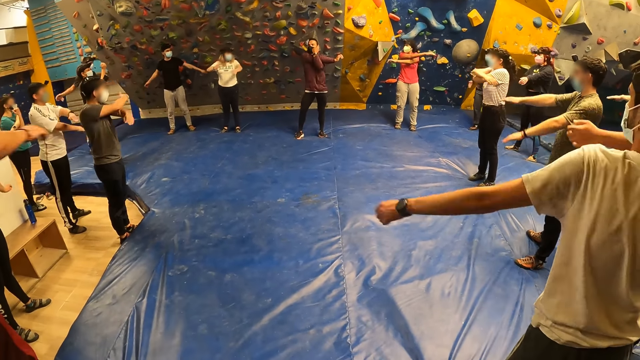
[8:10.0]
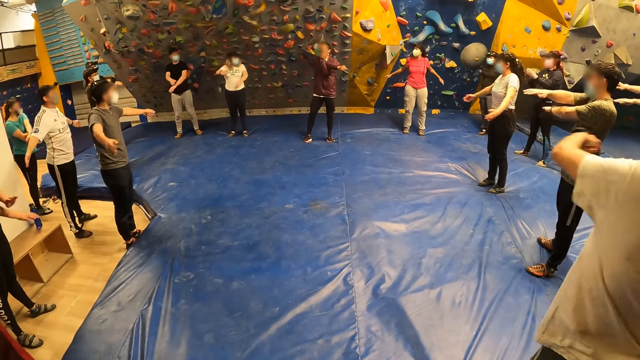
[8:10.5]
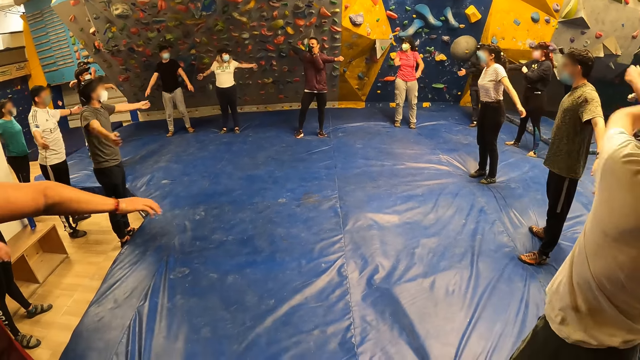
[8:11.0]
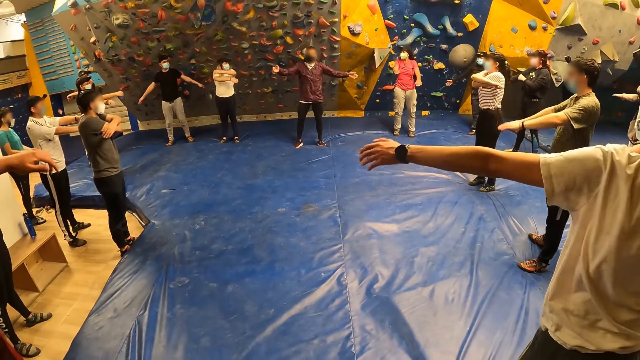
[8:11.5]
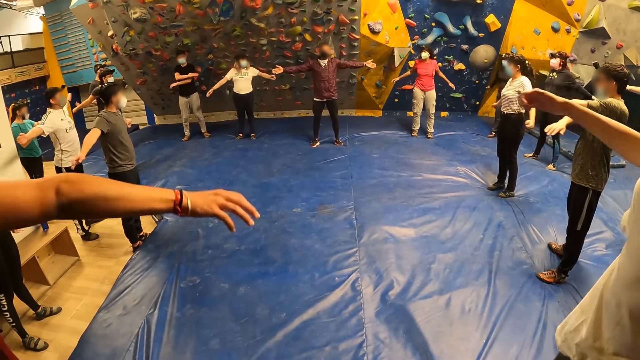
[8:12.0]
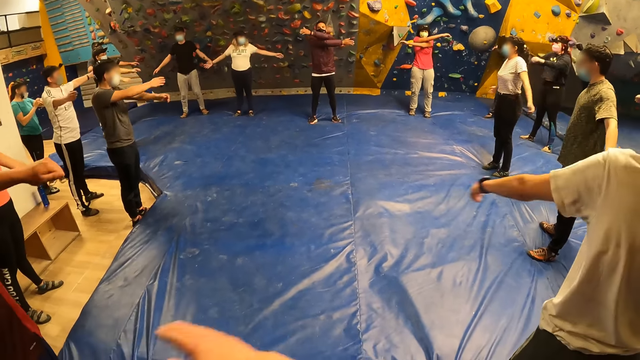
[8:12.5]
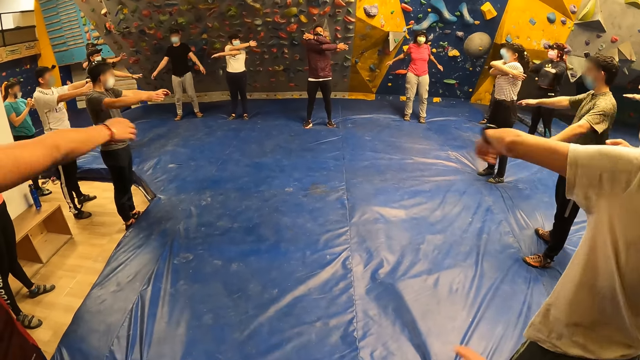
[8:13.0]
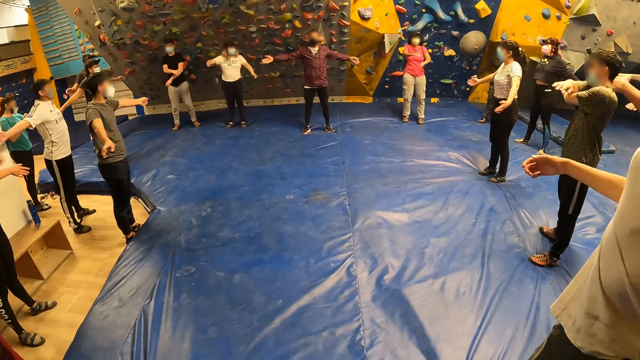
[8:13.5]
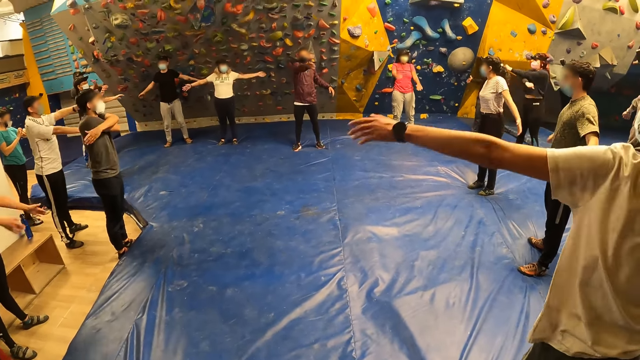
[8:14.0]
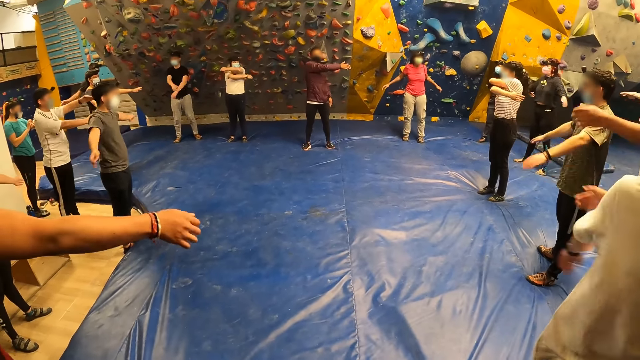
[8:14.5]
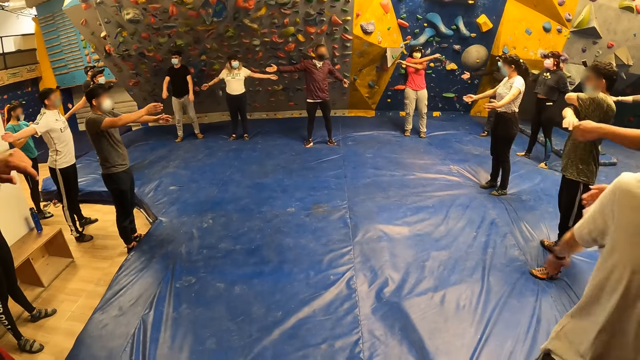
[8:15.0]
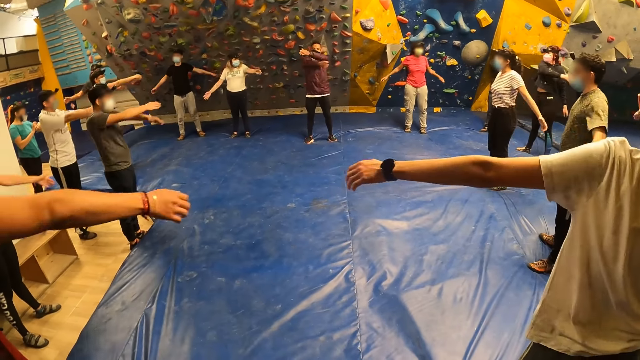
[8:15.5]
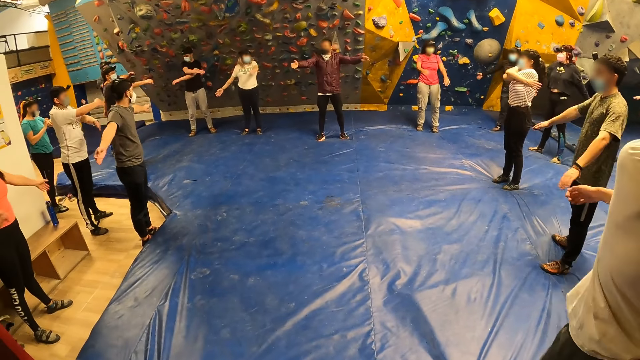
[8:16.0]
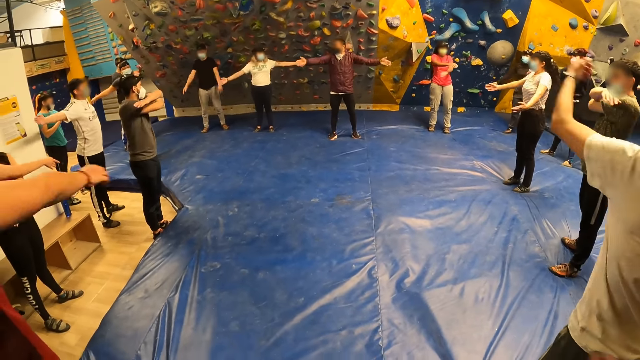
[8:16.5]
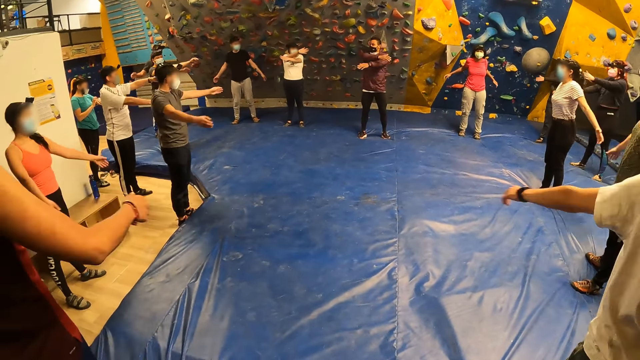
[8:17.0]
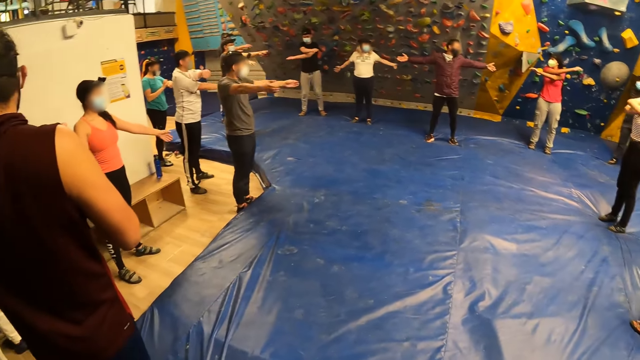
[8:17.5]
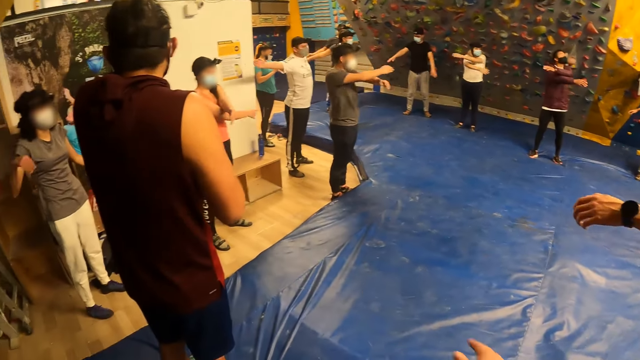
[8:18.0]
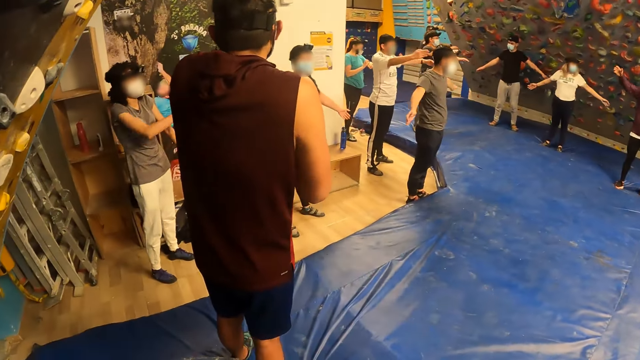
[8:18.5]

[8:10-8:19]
The camera wearer looks around. A man stretches his hand. Another man moves his hand. The first man moves his hand.

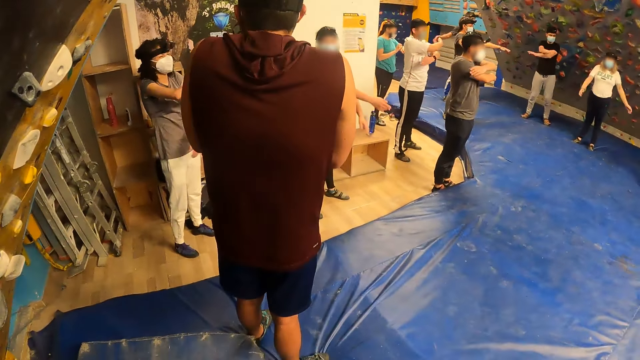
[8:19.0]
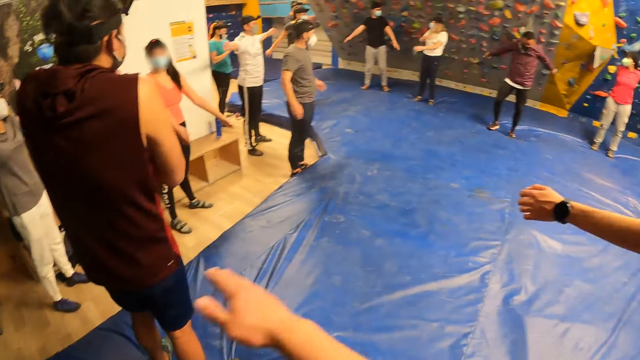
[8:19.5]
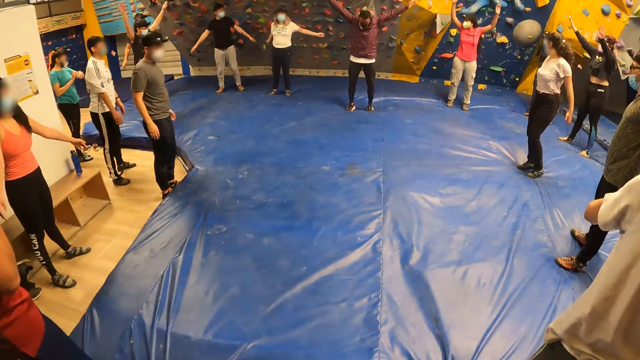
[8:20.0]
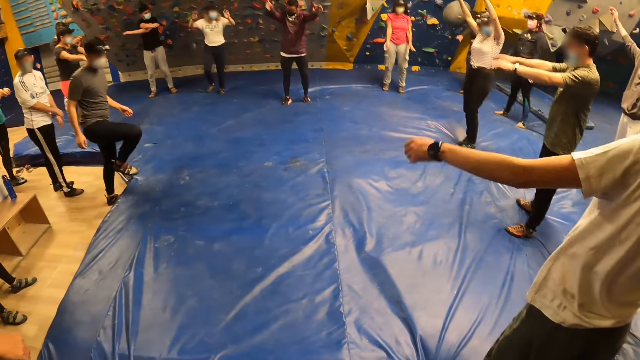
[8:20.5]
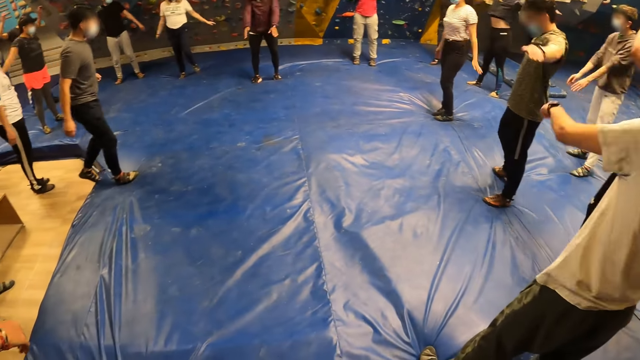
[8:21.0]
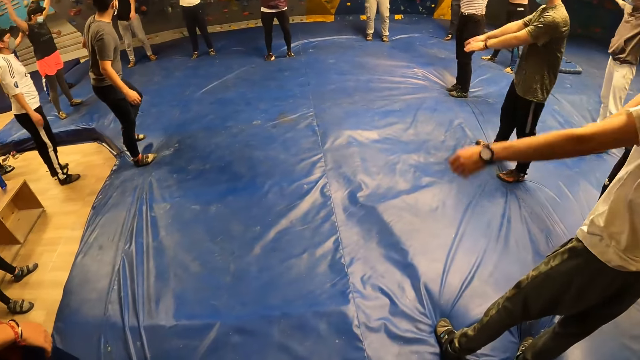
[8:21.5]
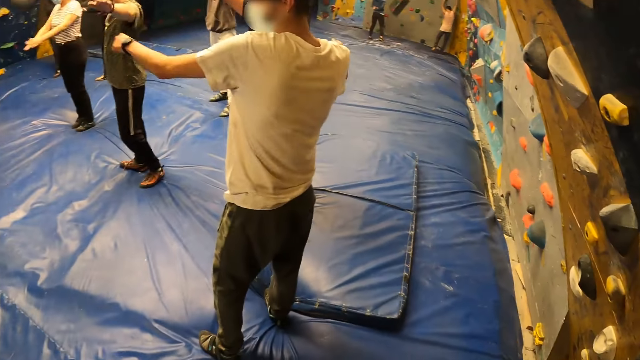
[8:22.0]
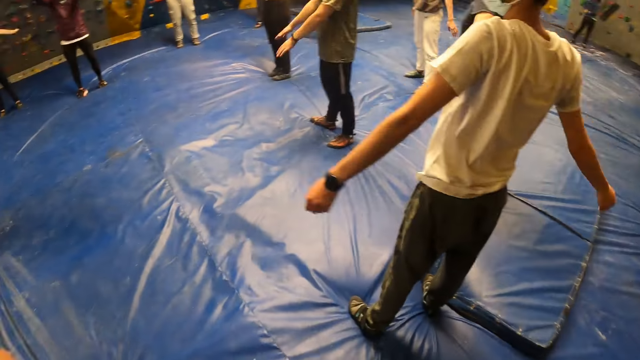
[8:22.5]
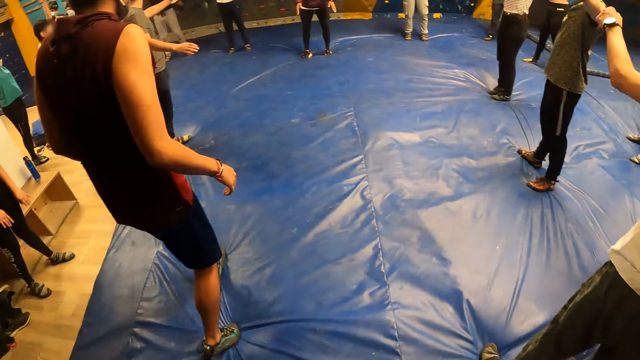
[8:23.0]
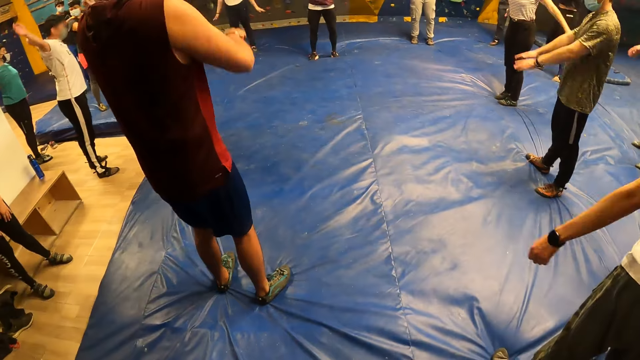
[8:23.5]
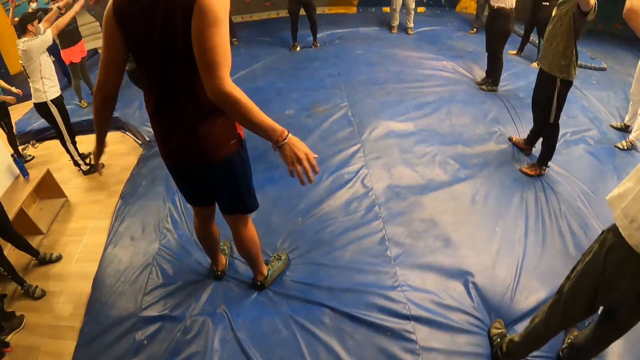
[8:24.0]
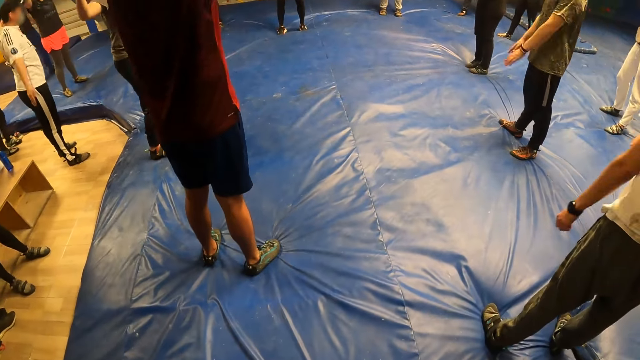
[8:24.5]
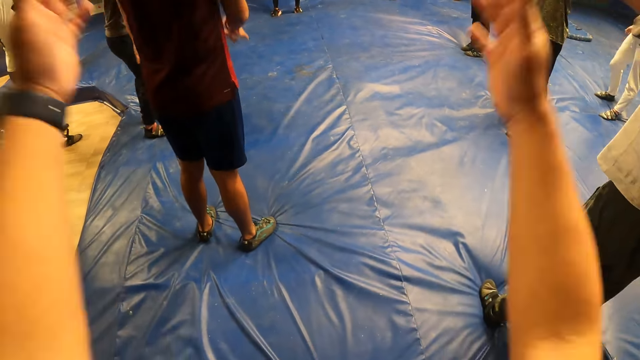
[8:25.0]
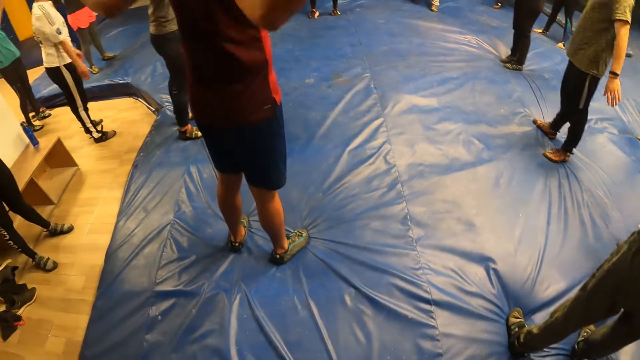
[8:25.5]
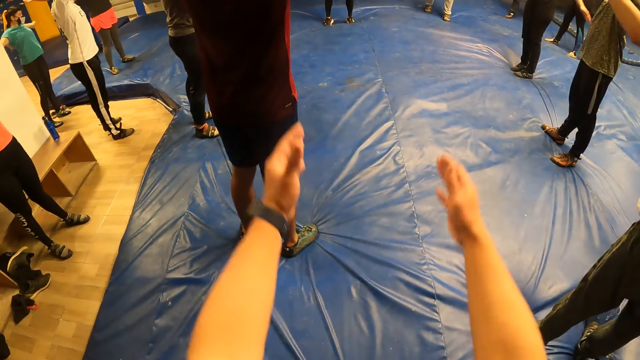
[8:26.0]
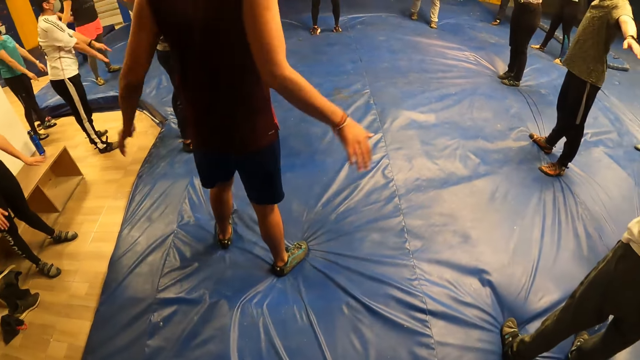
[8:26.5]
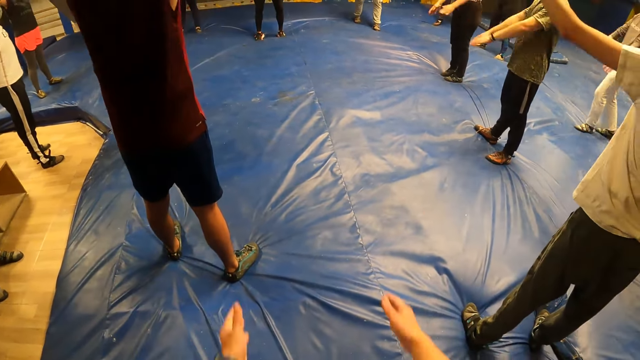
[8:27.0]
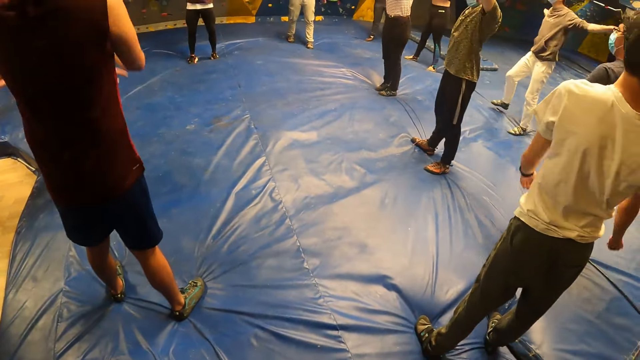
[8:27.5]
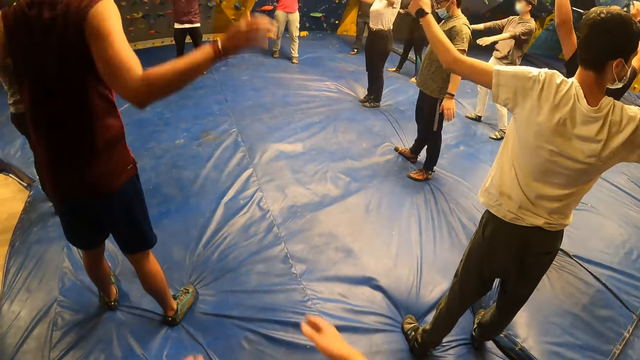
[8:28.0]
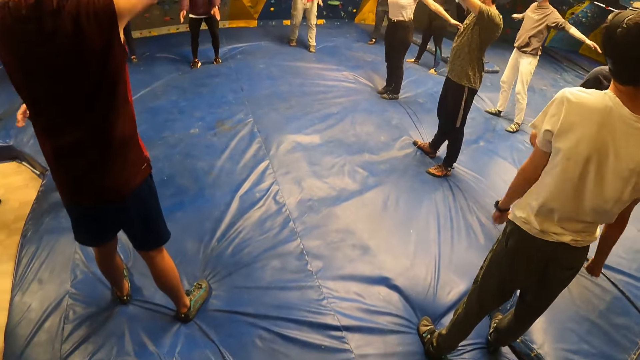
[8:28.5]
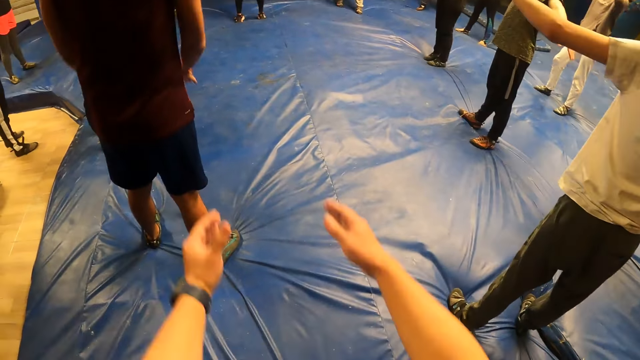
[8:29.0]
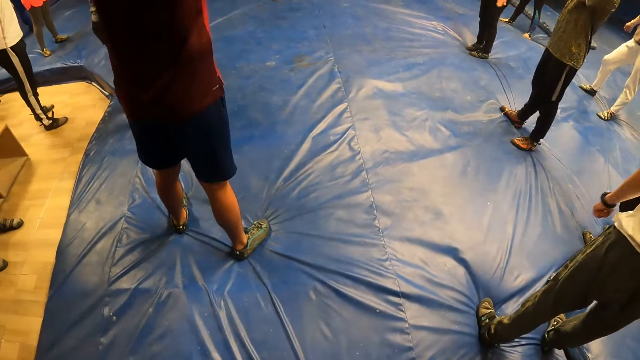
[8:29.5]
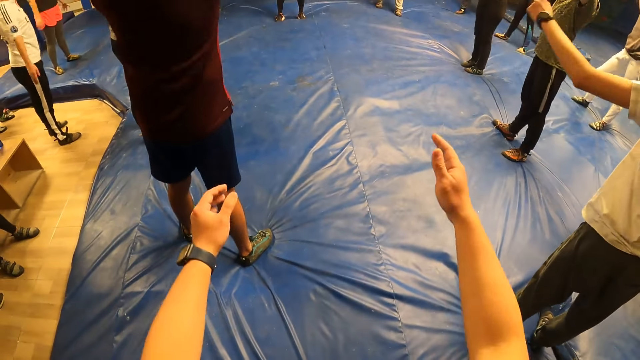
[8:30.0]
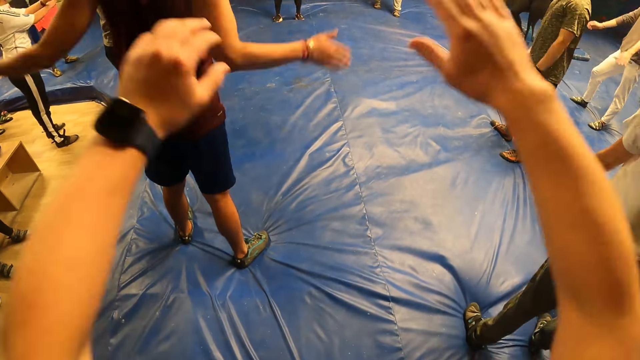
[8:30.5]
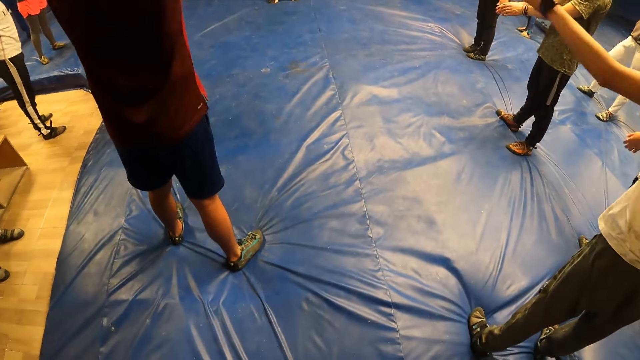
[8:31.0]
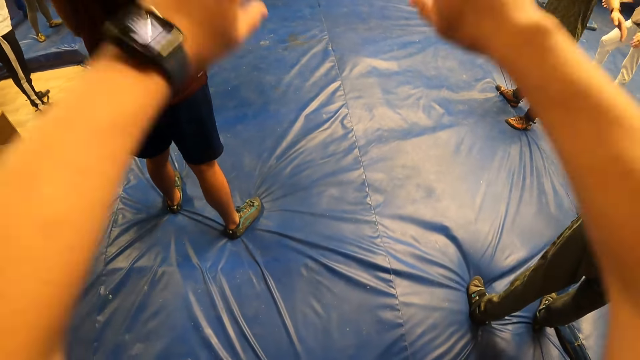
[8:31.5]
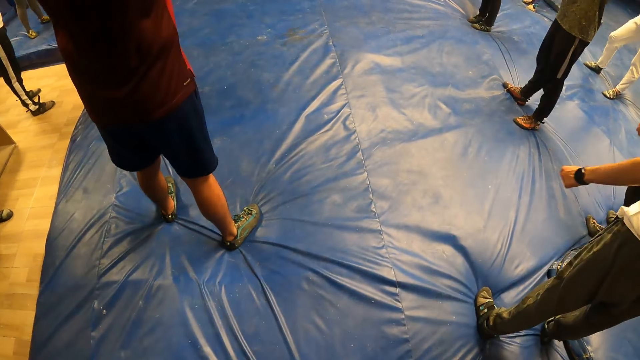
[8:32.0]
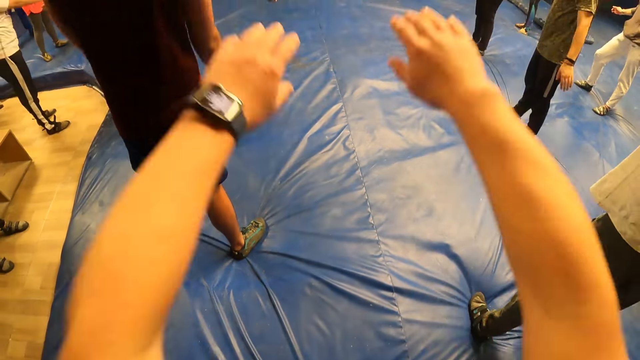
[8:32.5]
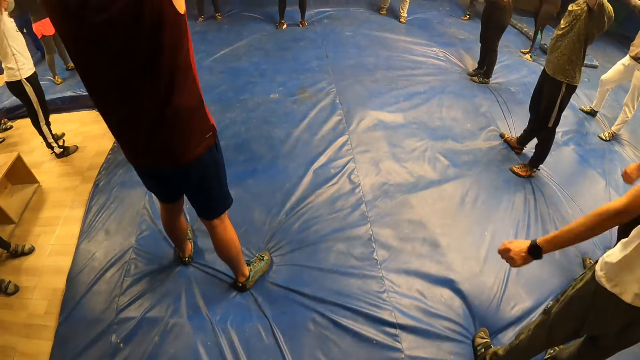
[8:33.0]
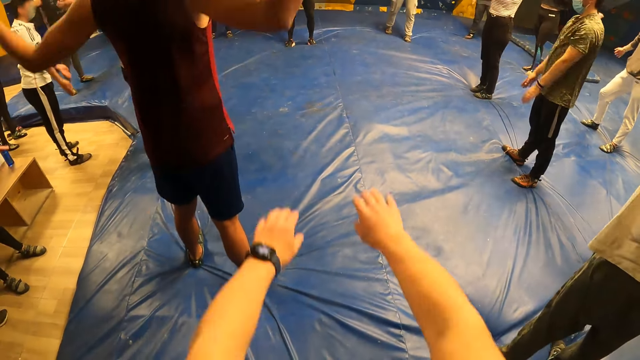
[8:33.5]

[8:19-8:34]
The camera wearer looks around. A man moves forward. The camera wearer swings hands. The man swings hands.
